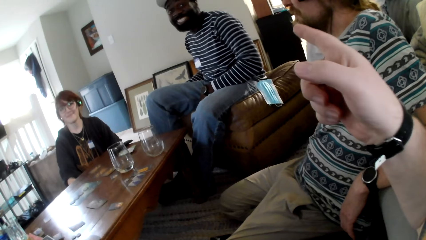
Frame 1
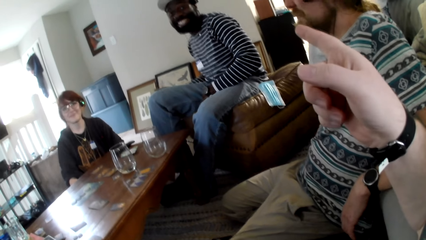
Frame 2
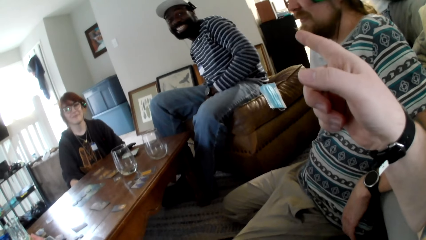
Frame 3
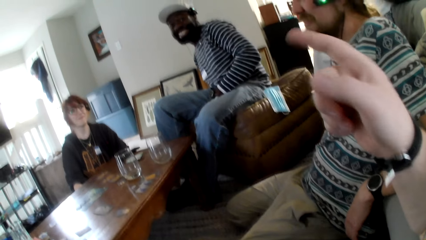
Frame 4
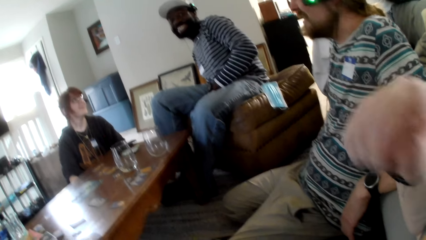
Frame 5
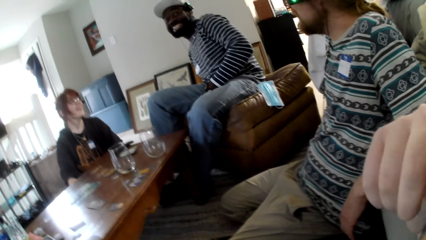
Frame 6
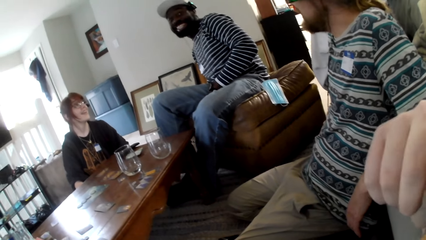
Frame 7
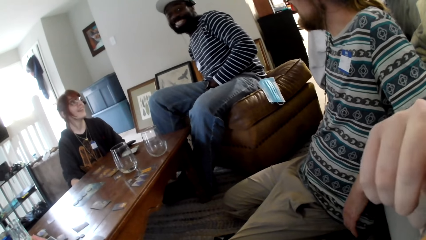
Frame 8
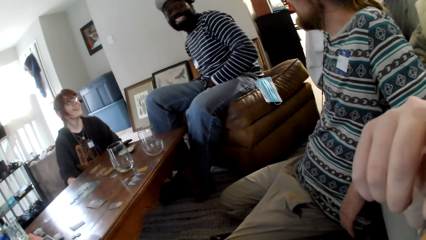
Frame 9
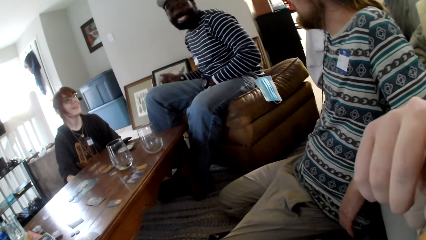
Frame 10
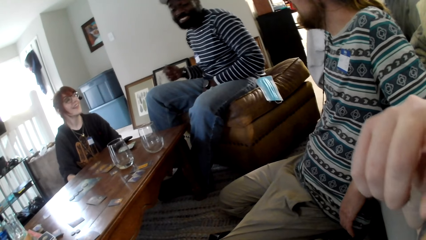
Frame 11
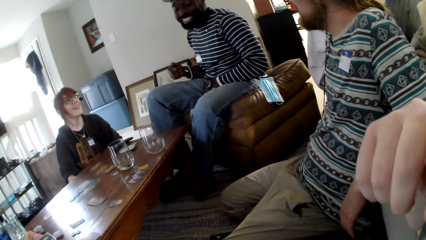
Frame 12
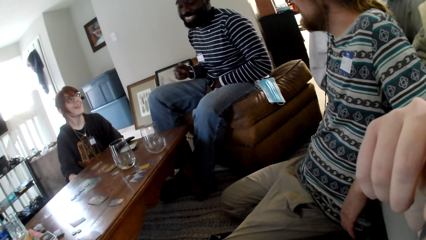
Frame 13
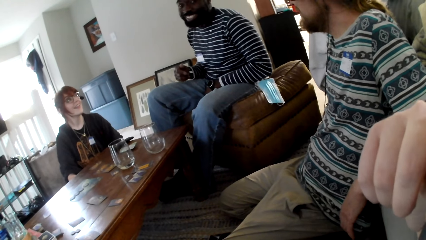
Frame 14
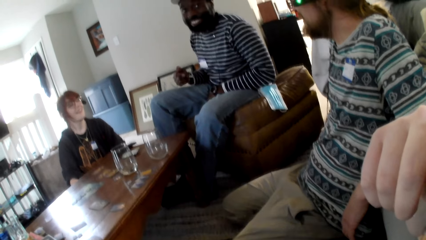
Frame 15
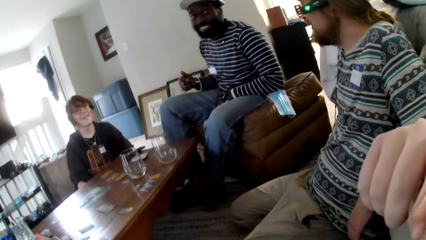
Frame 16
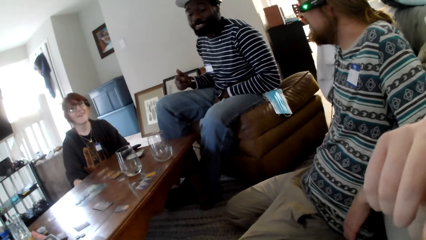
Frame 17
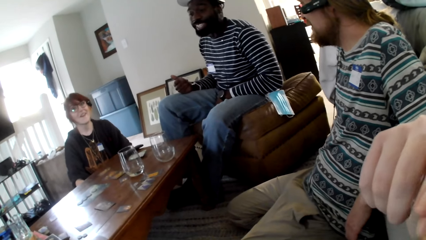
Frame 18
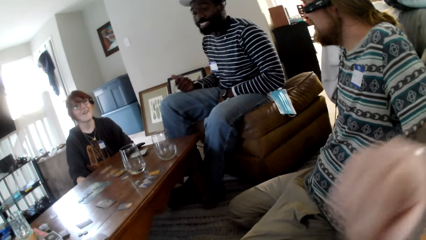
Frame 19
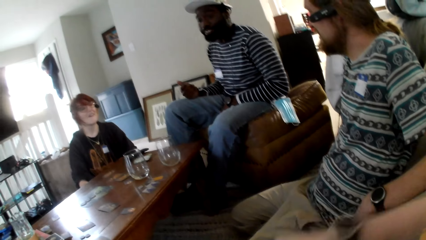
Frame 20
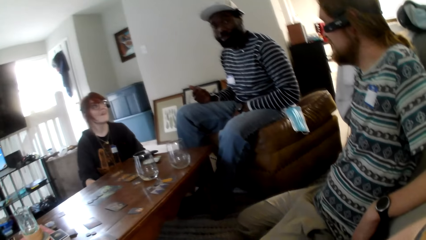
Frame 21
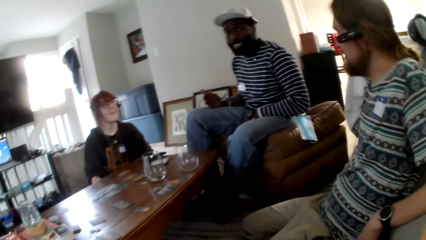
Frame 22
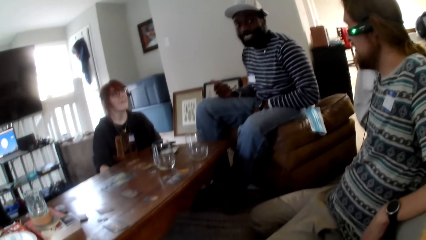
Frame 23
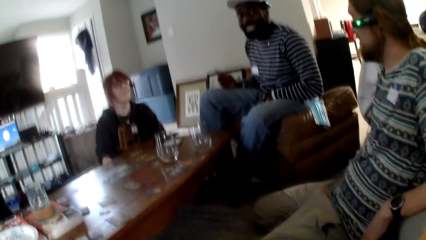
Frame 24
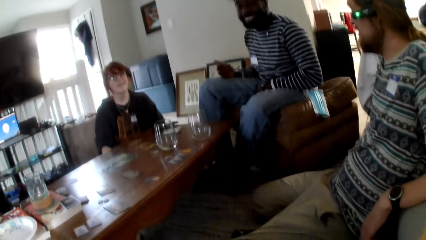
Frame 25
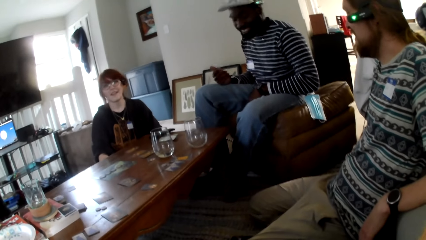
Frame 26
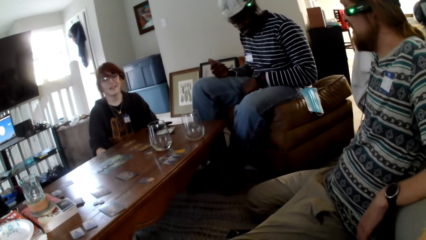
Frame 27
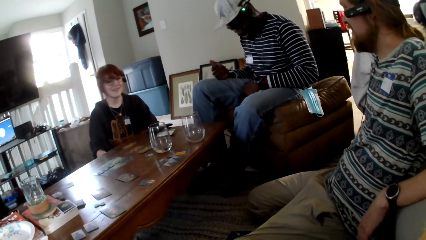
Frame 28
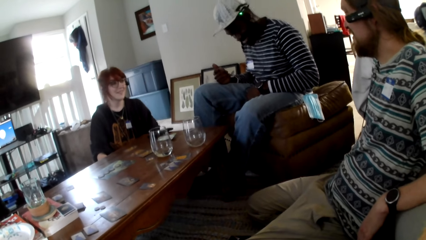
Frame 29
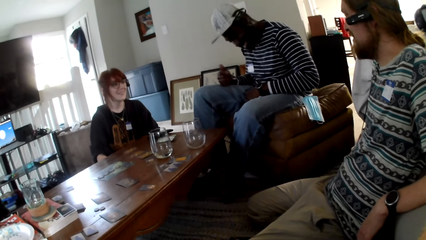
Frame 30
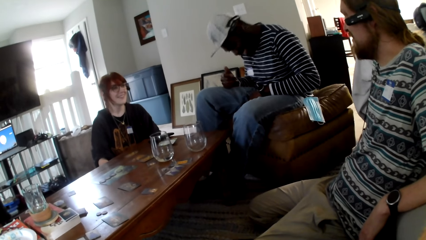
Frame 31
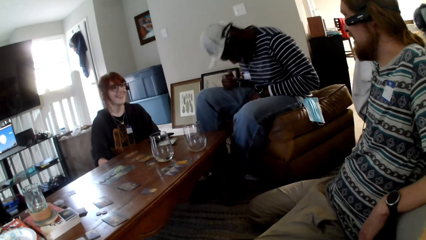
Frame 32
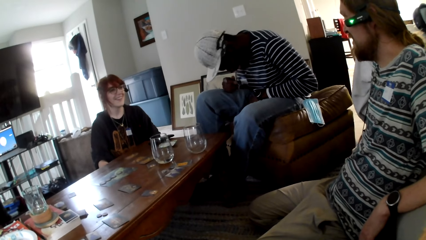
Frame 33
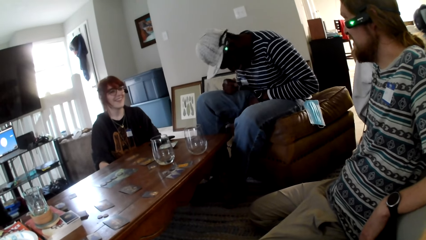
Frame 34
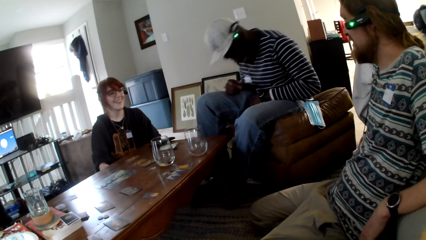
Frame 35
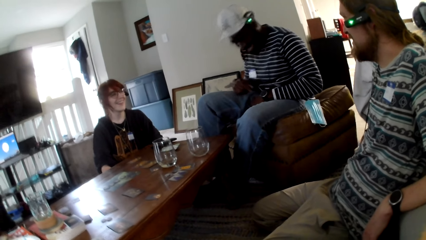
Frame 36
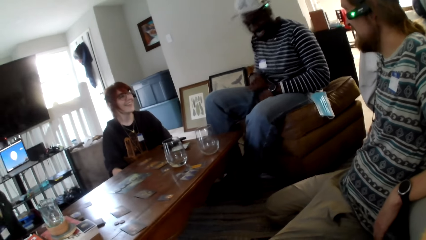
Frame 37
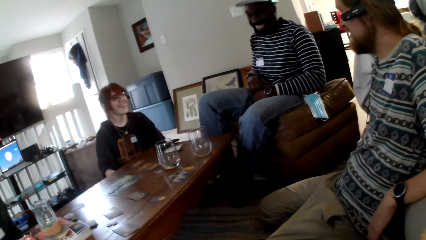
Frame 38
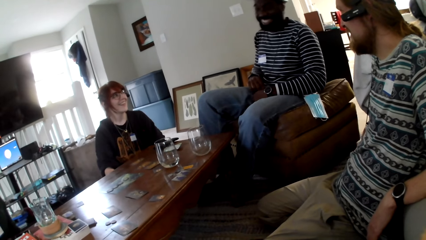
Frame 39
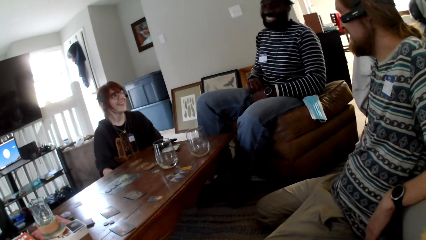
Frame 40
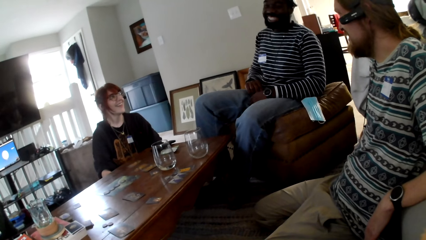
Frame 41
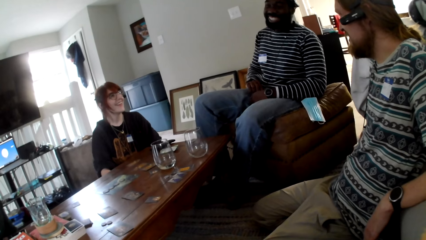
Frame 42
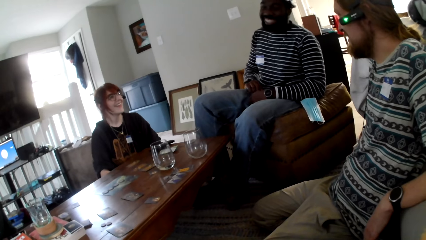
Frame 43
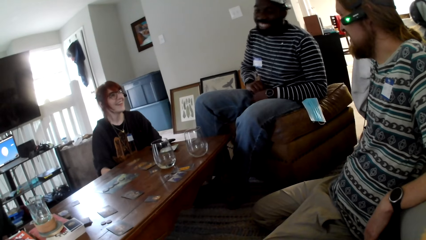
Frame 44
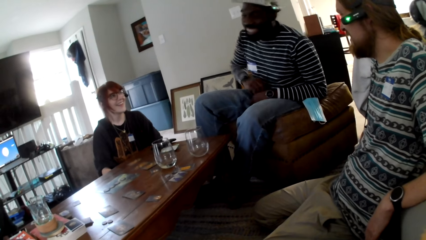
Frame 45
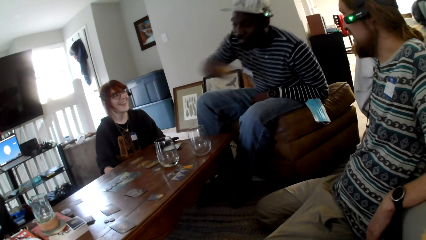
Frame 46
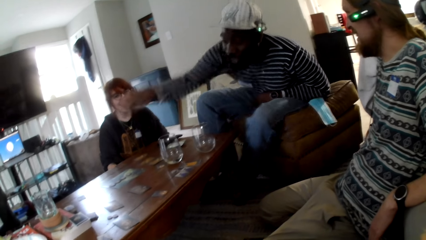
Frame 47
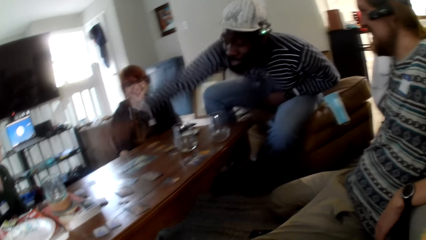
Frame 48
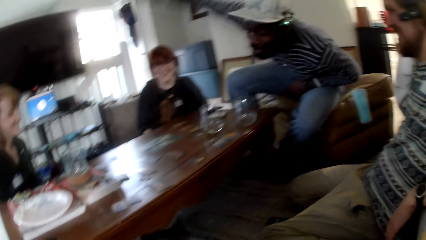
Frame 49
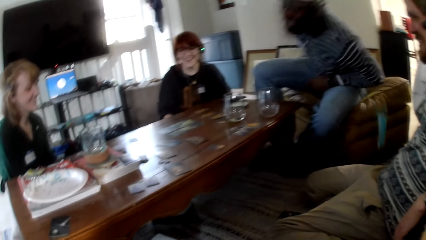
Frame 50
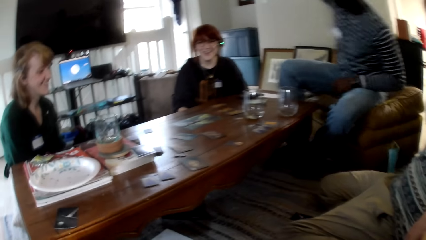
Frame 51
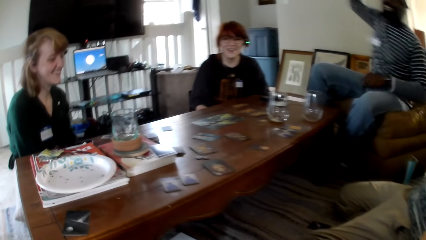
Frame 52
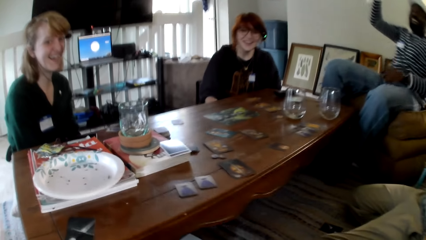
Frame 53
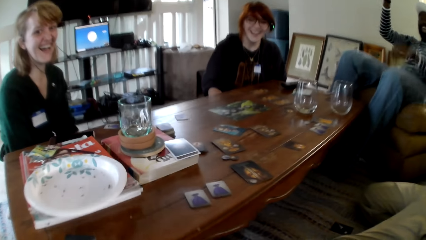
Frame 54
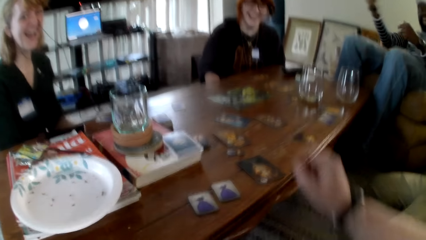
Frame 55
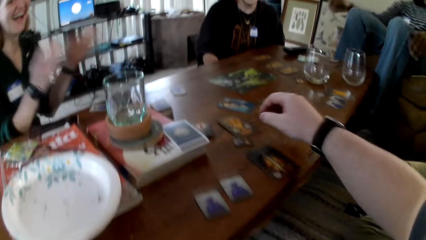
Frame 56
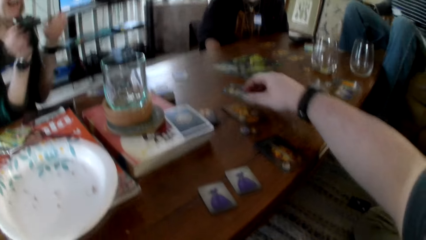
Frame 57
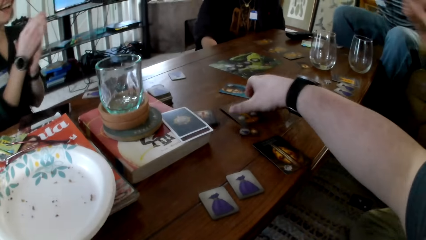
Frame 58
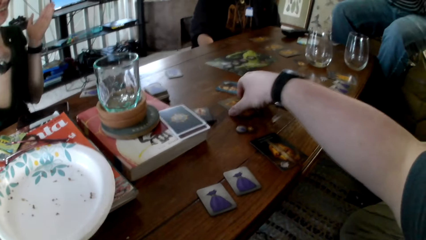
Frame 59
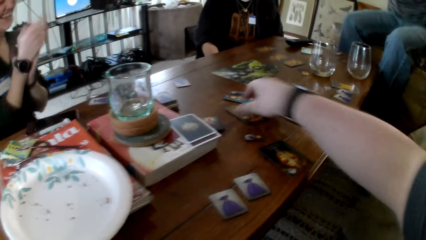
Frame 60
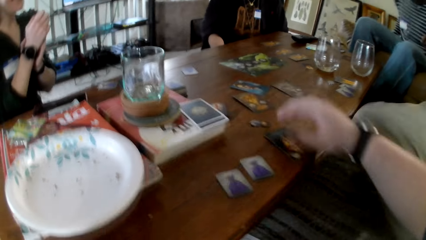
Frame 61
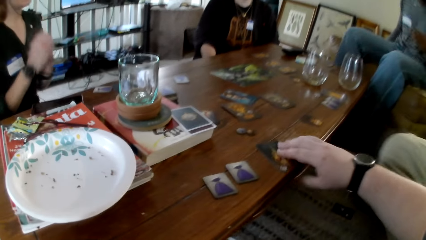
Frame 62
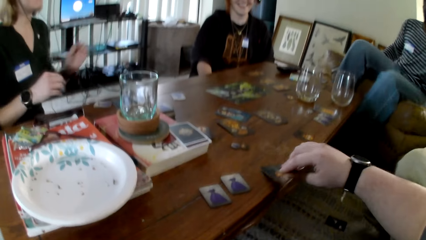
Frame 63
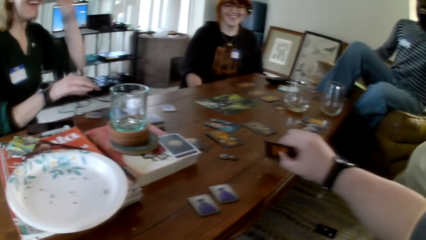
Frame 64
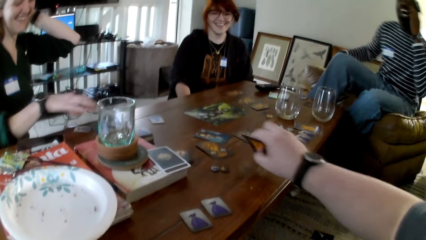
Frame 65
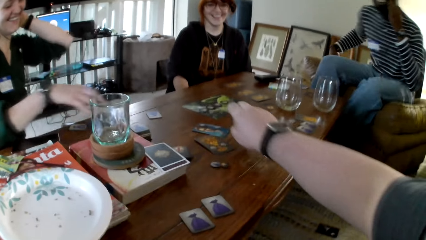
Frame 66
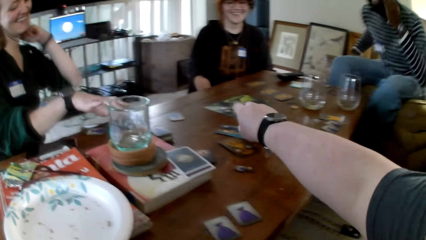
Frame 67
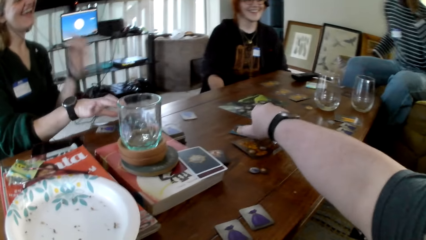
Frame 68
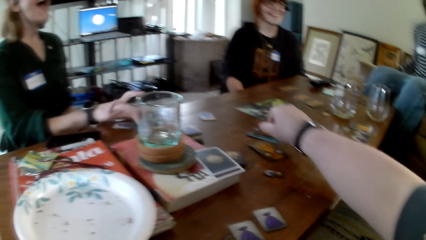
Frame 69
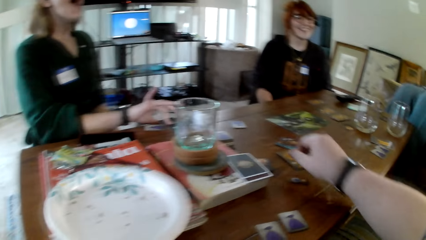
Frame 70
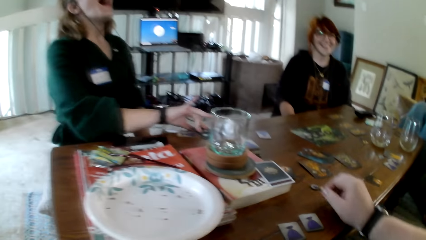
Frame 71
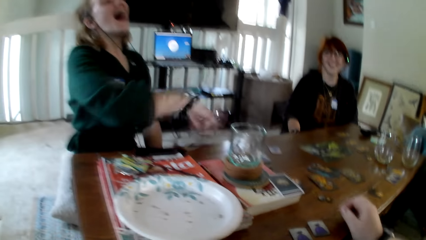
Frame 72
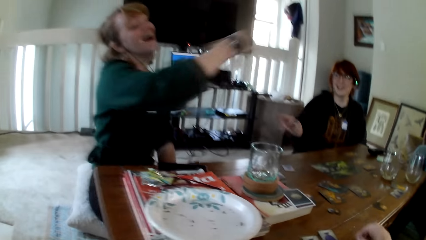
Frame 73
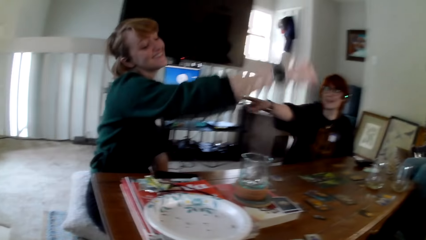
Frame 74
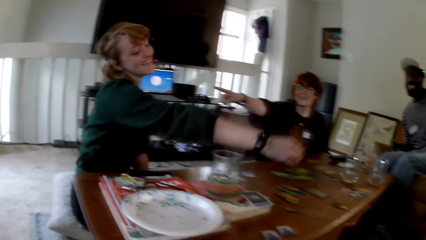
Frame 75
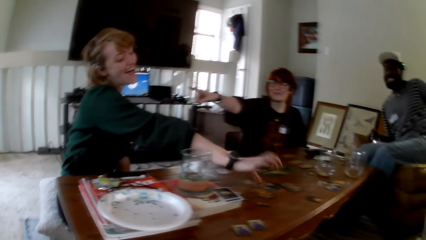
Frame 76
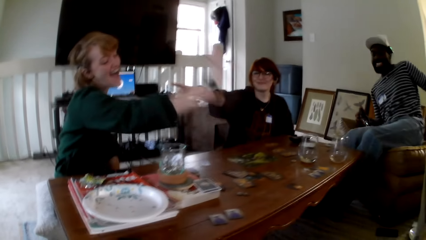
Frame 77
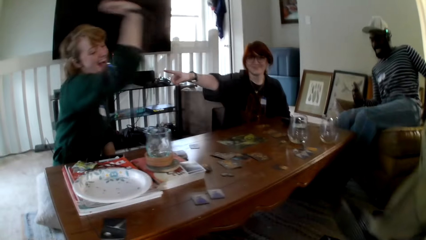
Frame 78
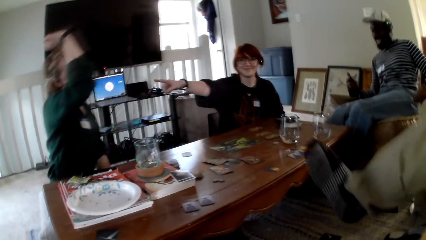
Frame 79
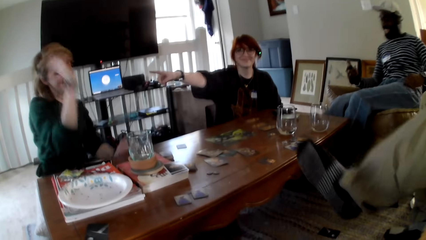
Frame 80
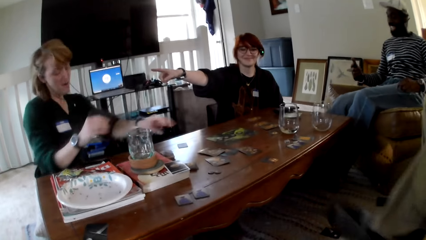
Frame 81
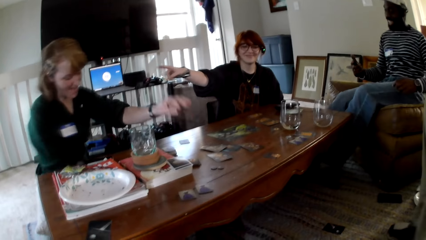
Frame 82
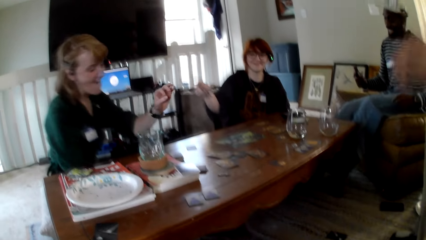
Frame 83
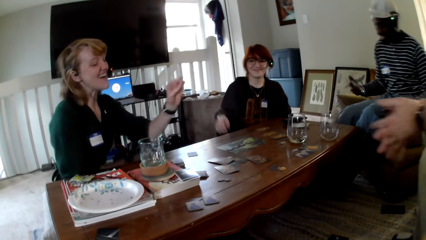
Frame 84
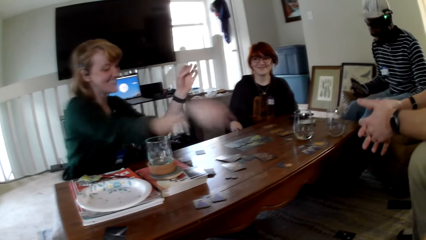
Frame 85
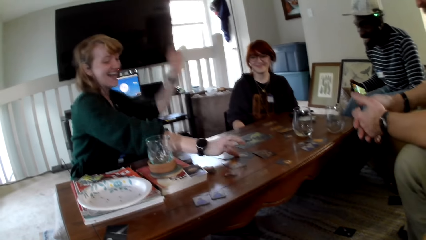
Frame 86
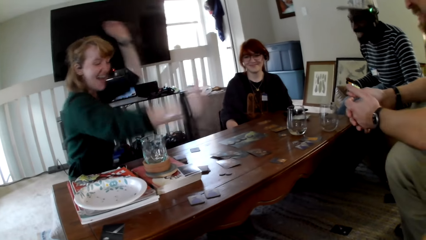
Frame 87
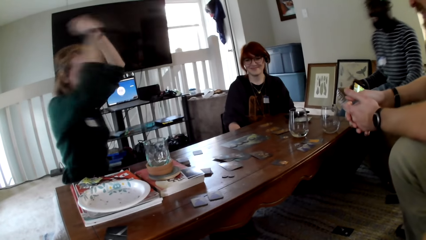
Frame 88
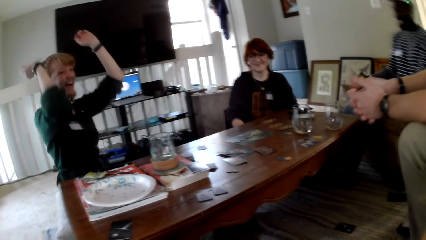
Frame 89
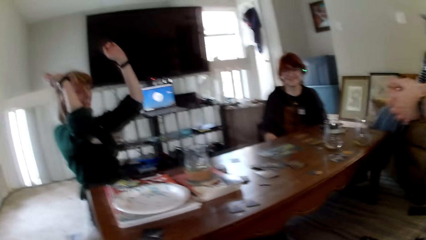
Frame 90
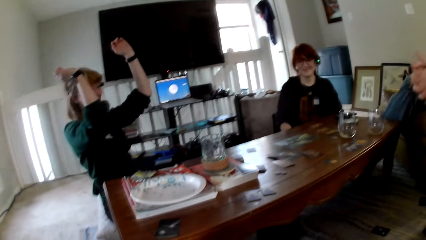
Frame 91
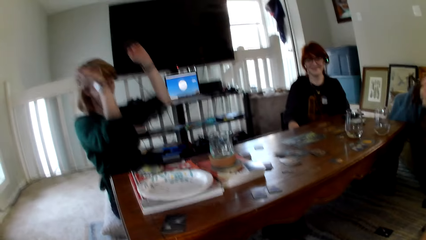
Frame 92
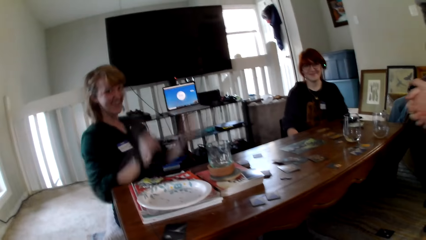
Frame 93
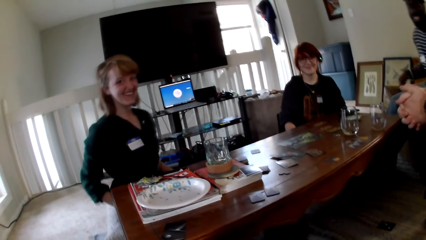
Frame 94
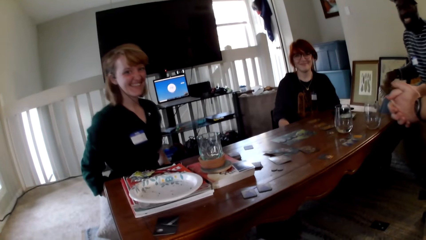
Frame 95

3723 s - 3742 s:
The camera wearer points at a man. They talk to the man. A person moves on the chair. The man moves his hands and puts the card on the table. The camera wearer picks up the card. They put the card from the table. A woman puts the card on the table. Another woman points at the first woman. The first woman points at the cards on the table and picks up the card.
